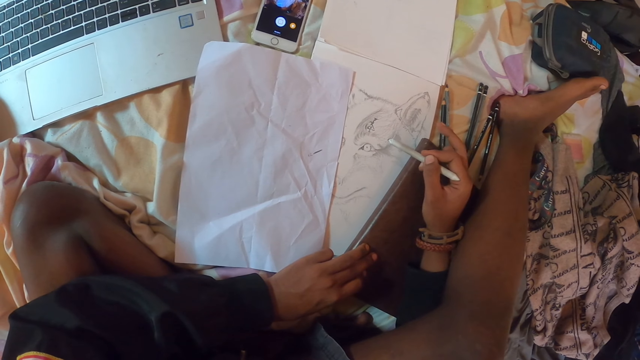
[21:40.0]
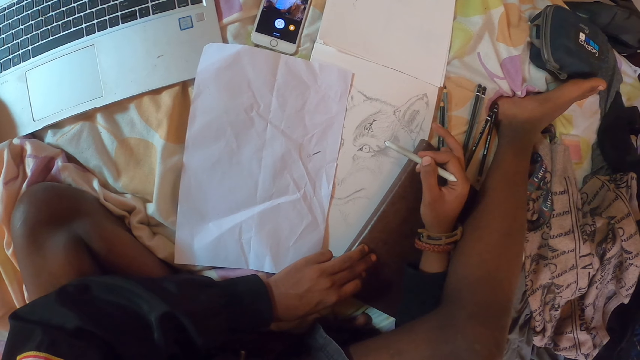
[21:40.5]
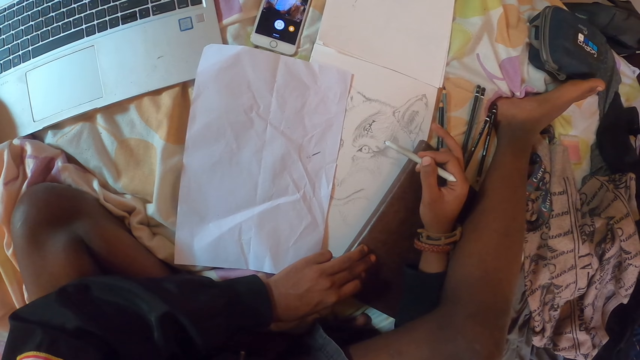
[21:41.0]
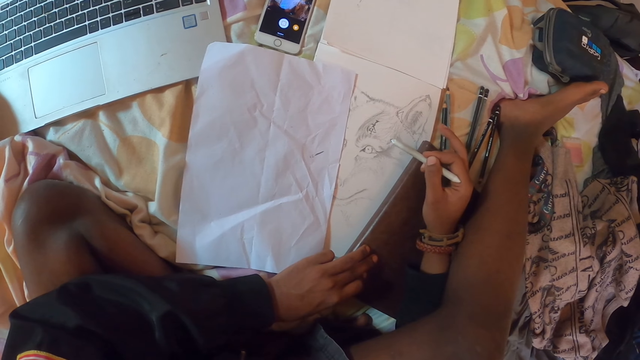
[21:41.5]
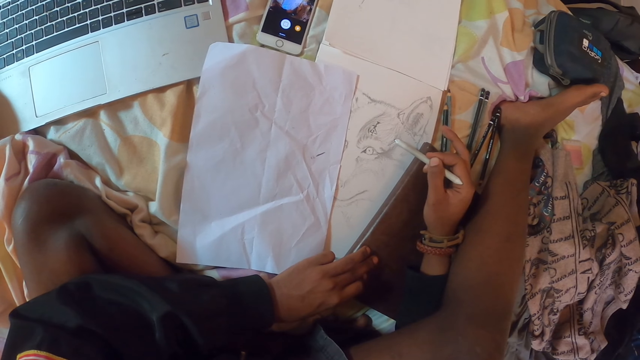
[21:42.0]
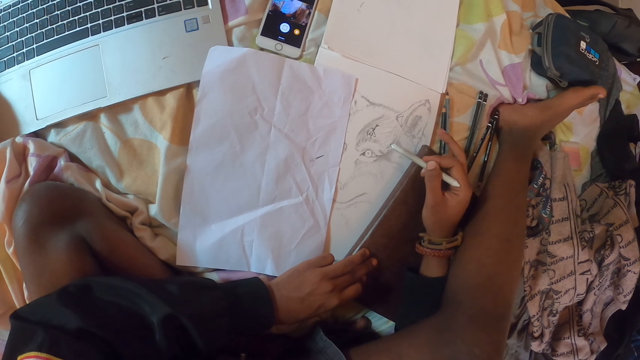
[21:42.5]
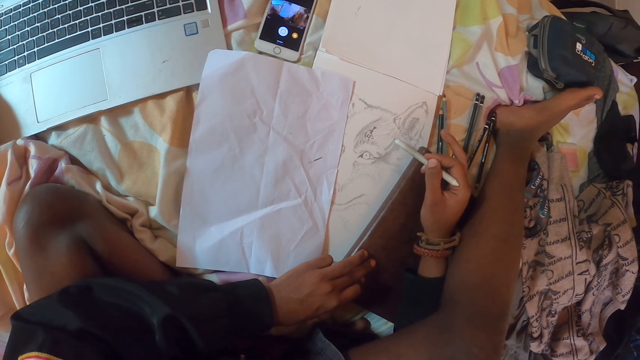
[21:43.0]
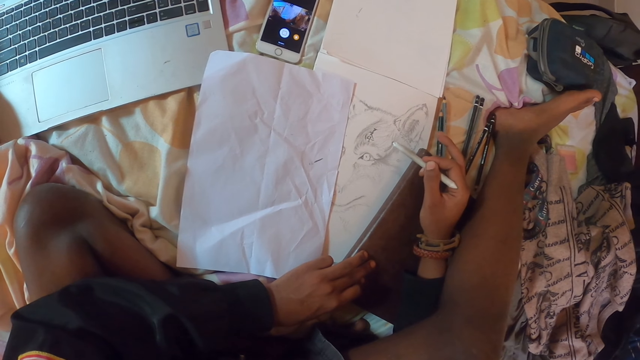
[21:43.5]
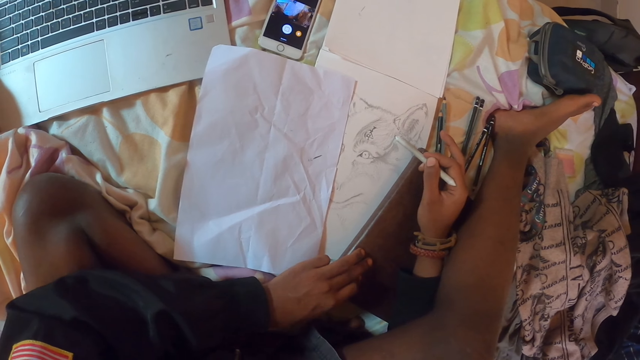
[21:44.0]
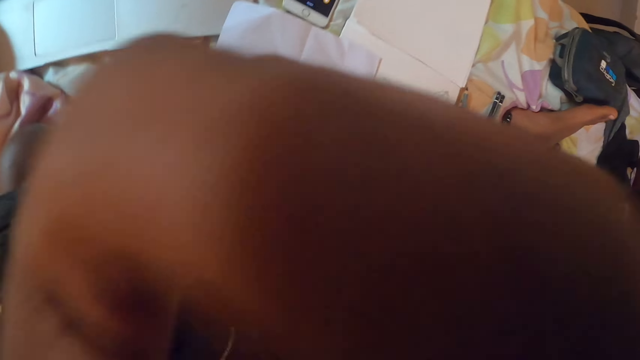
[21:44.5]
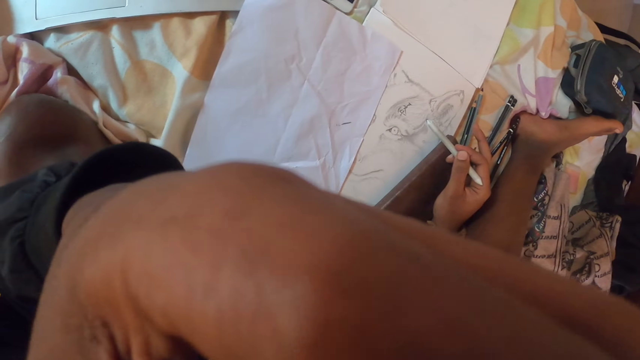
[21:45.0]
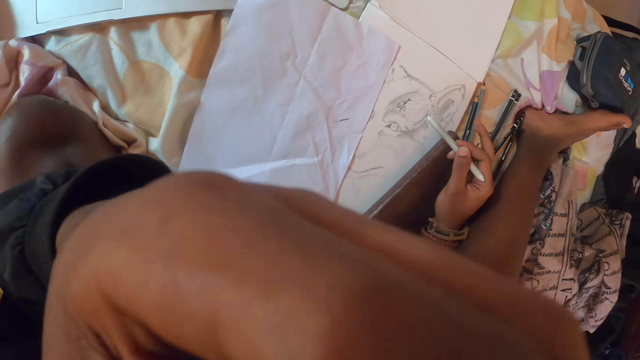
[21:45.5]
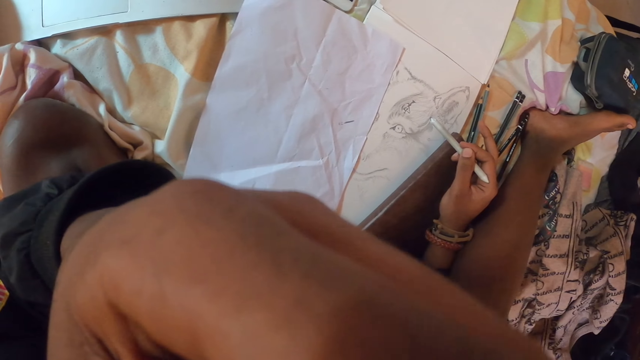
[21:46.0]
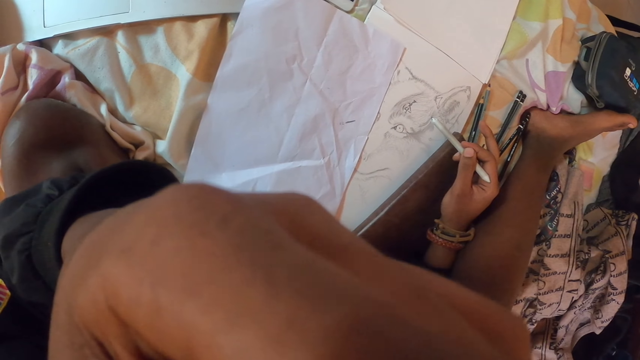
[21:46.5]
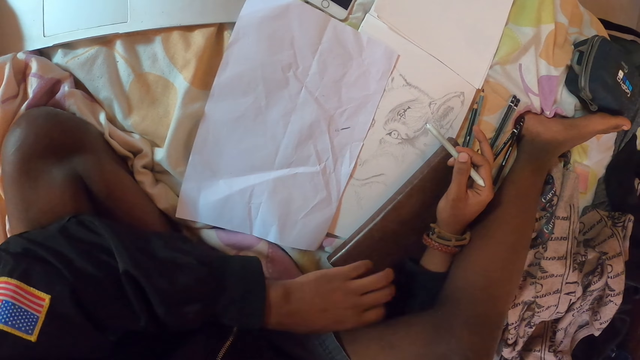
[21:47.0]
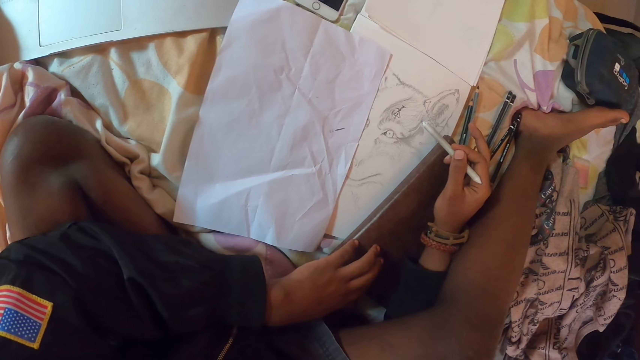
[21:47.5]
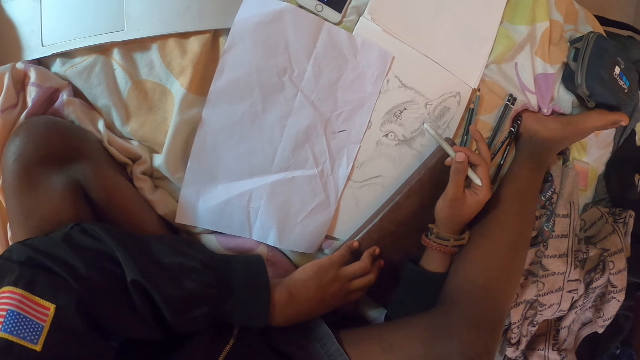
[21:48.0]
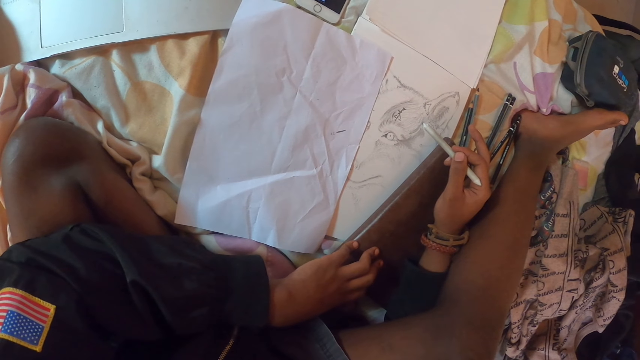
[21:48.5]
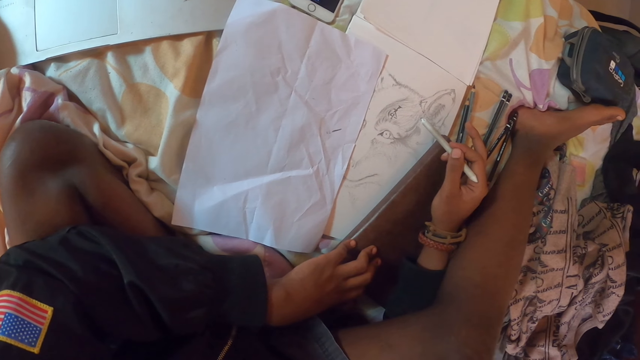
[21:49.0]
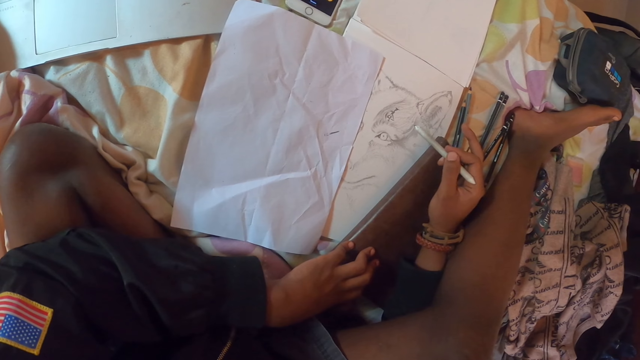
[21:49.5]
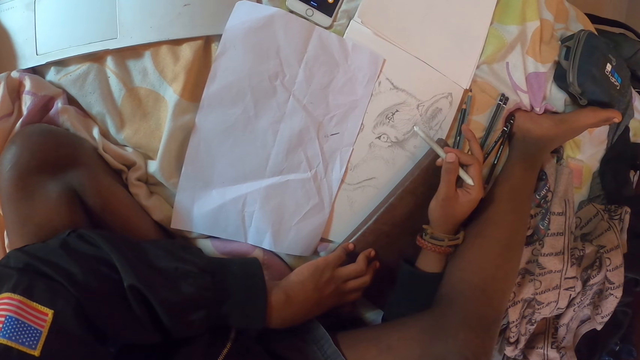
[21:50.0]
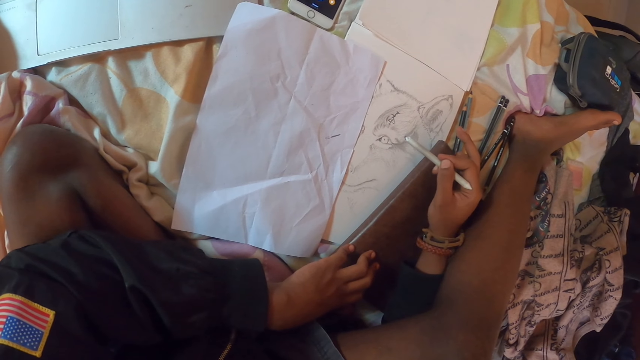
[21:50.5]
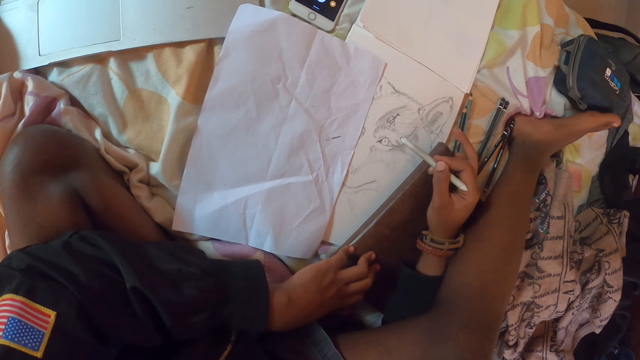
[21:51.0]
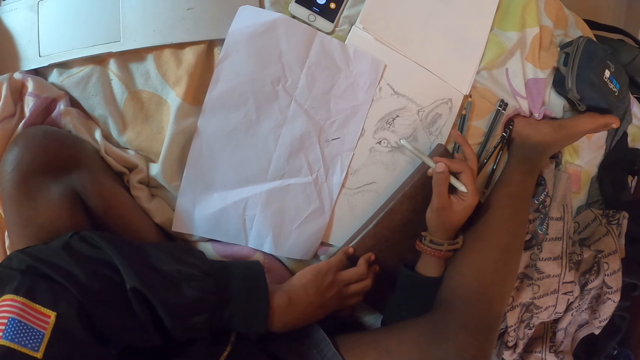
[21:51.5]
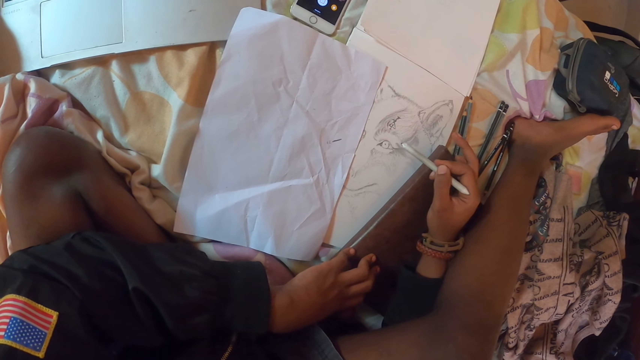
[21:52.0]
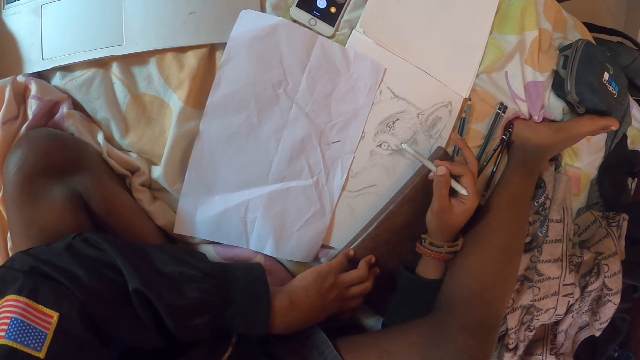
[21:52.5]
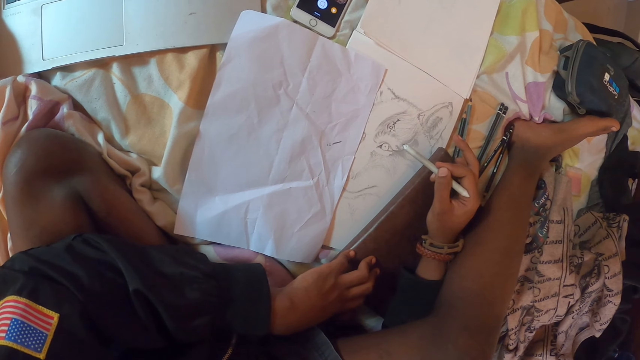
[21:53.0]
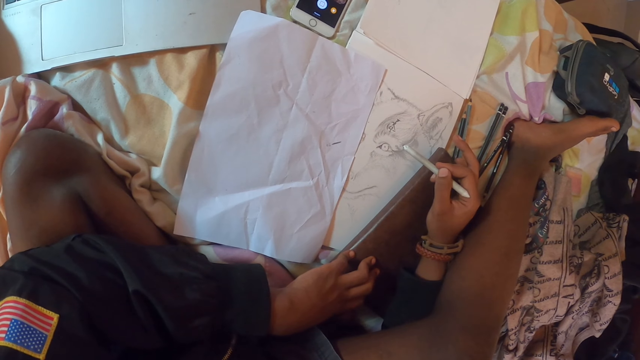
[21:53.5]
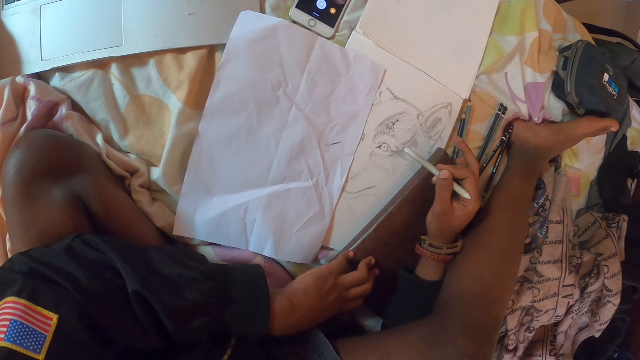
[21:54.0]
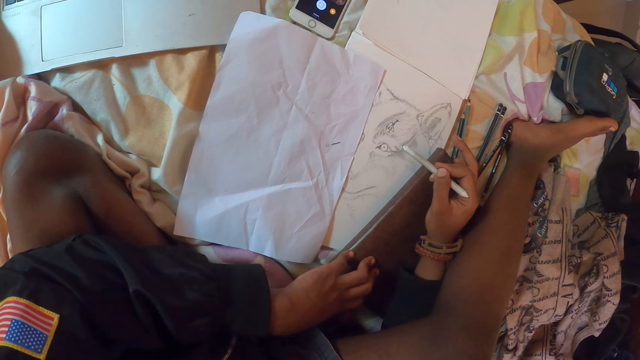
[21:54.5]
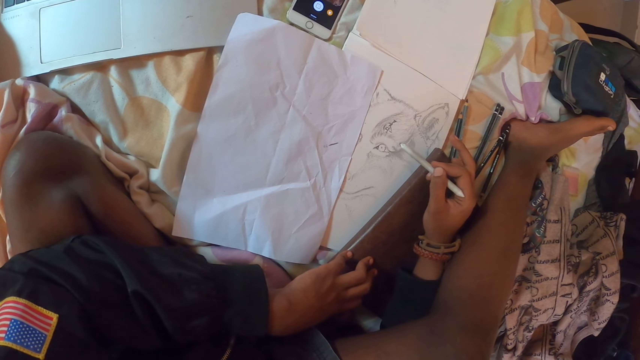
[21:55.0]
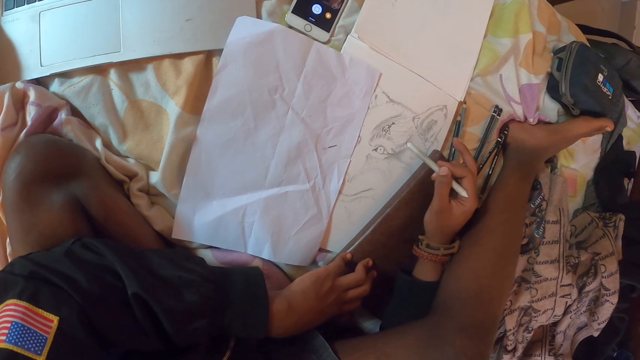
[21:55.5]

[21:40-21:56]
The camera wearer scratches the face. They move the hand. They put the left hand down. They render the drawing. They color the picture with a marker pen.

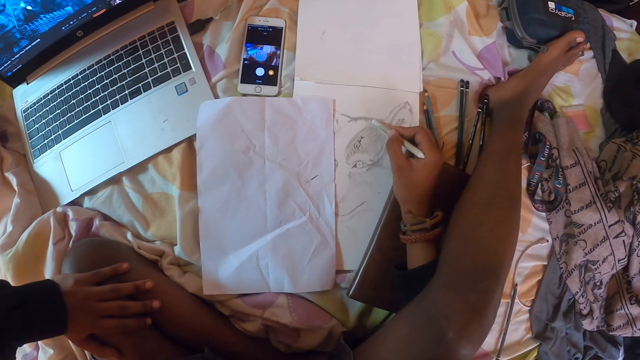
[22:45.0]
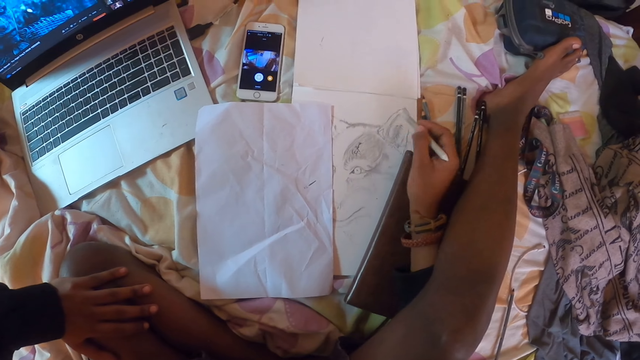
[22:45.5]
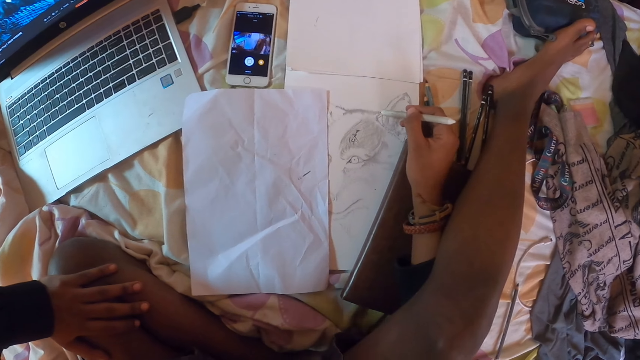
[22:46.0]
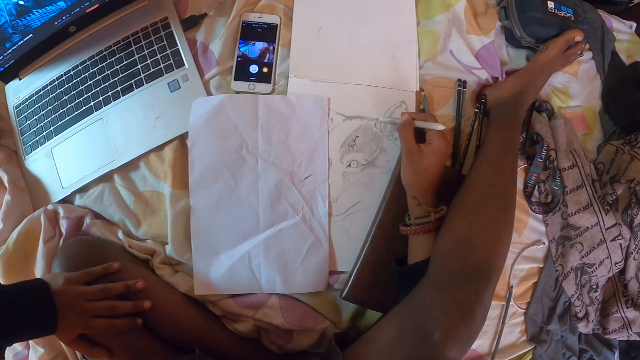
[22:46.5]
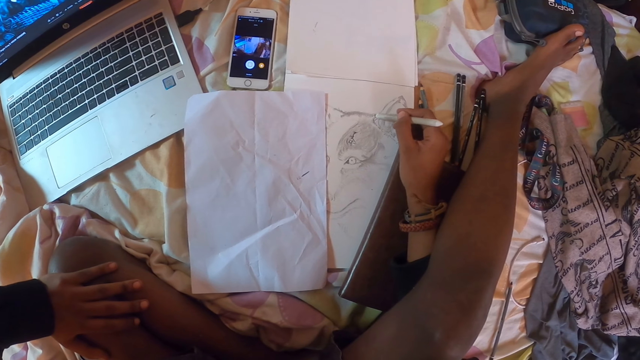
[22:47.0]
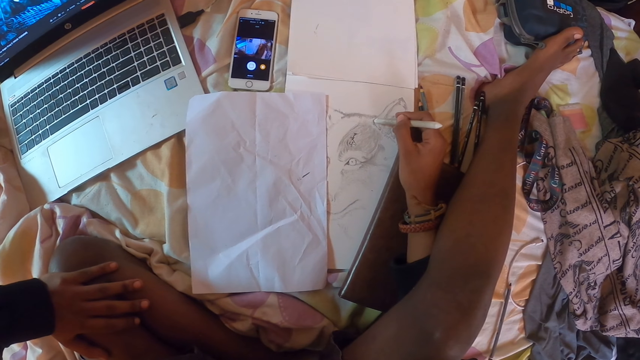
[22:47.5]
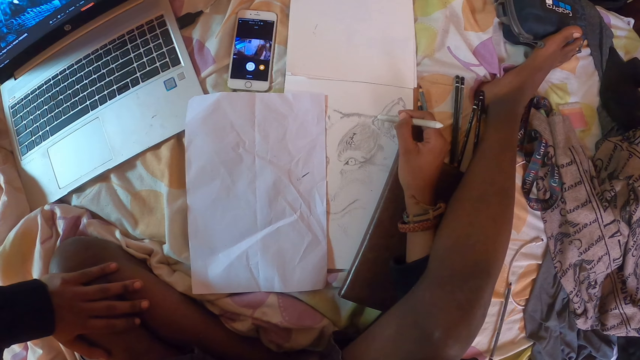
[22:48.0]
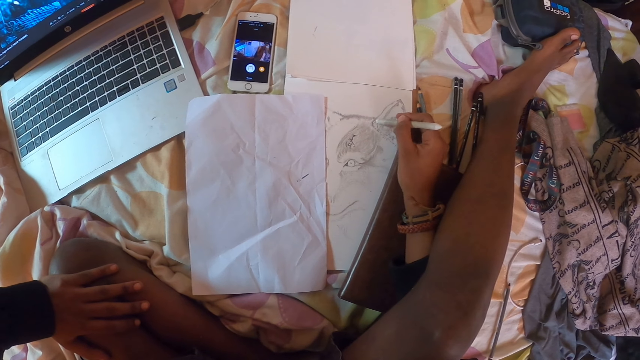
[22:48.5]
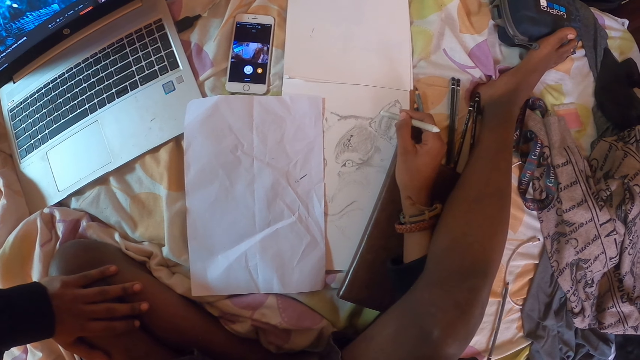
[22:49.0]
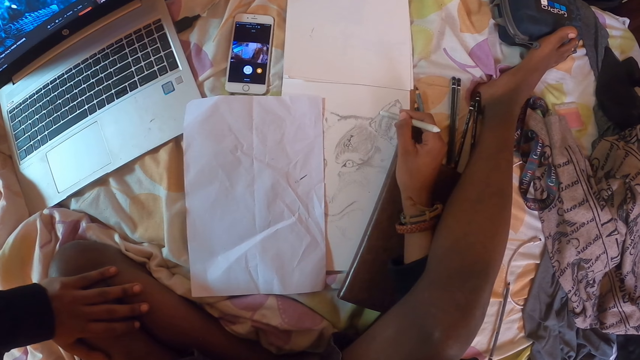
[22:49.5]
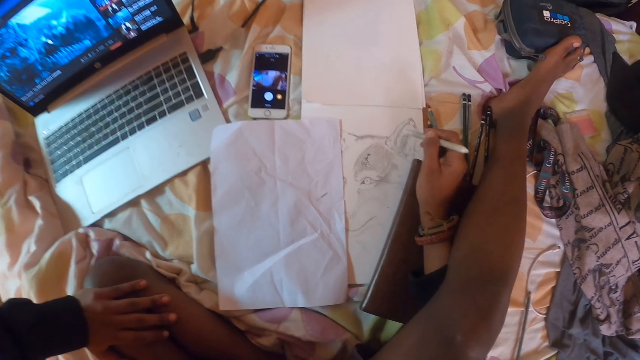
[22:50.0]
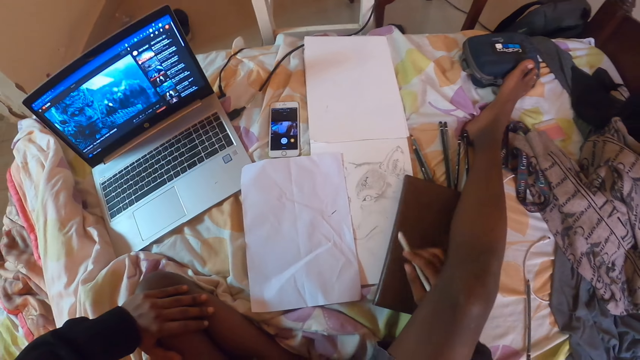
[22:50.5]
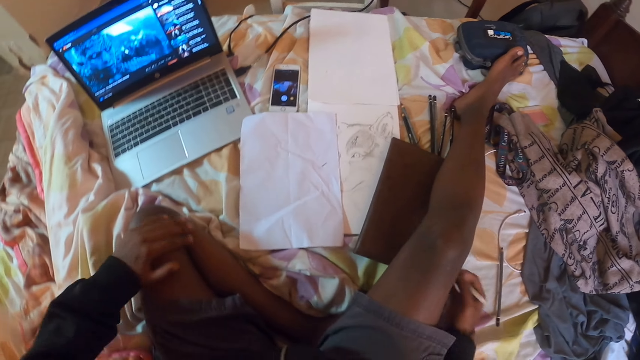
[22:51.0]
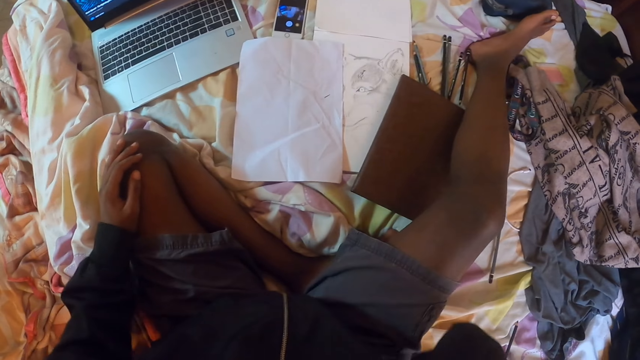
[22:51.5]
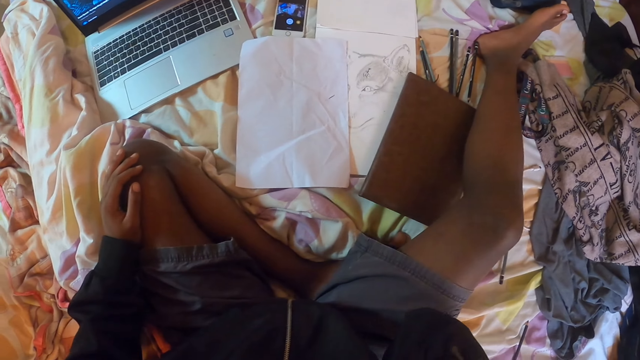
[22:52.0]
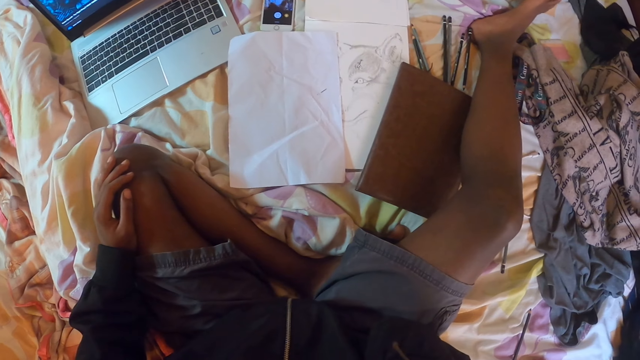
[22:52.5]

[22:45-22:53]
The camera wearer draws on a piece of paper. They watch on a screen of a mobile phone. They look around a room.
